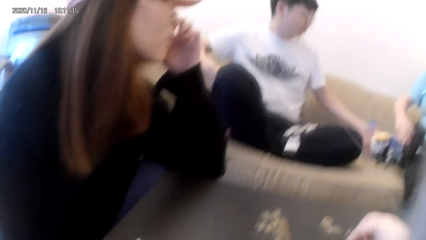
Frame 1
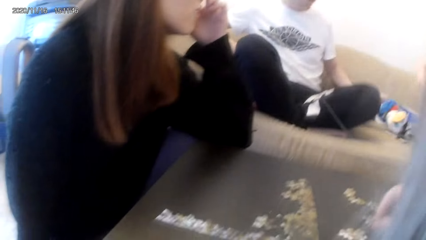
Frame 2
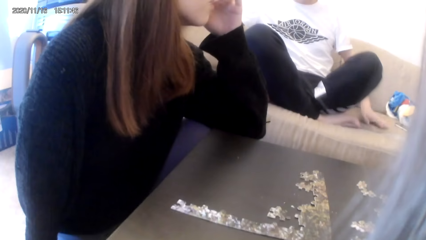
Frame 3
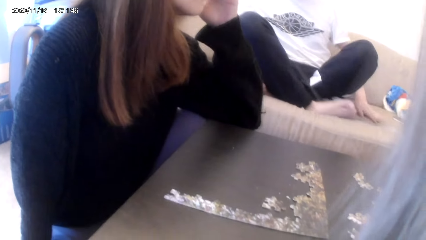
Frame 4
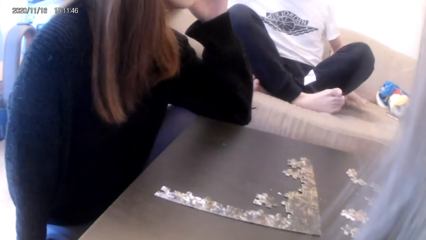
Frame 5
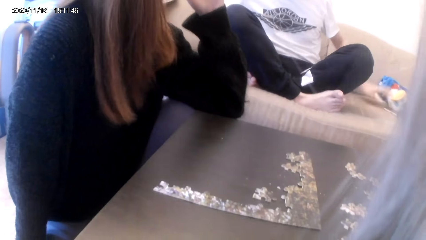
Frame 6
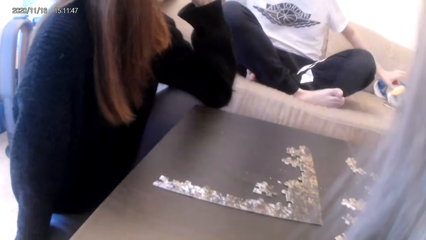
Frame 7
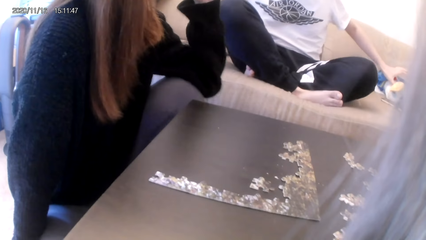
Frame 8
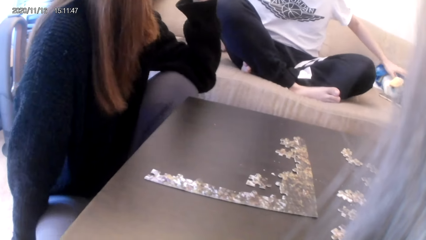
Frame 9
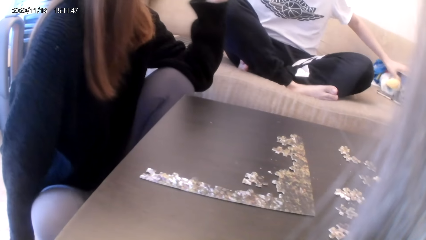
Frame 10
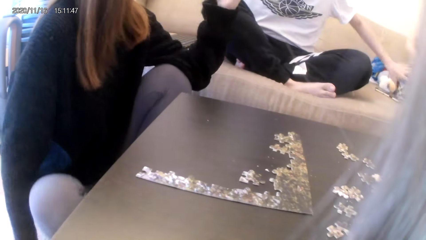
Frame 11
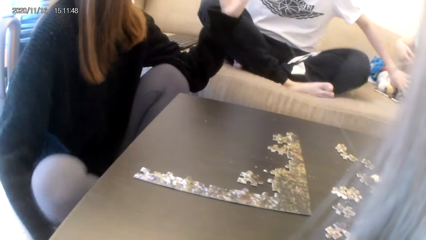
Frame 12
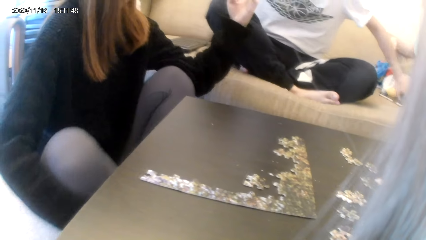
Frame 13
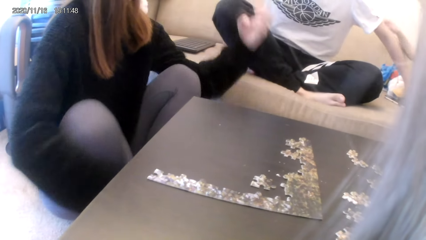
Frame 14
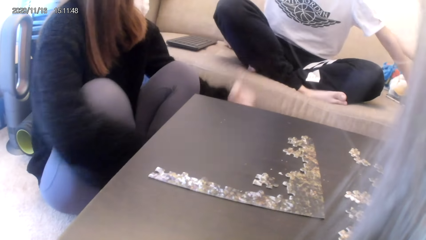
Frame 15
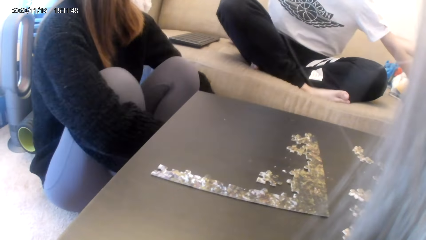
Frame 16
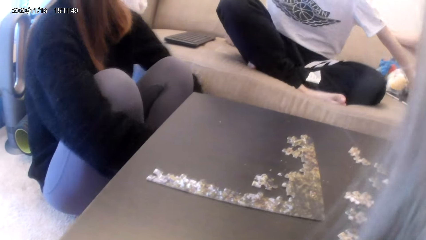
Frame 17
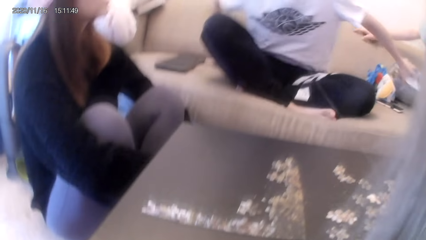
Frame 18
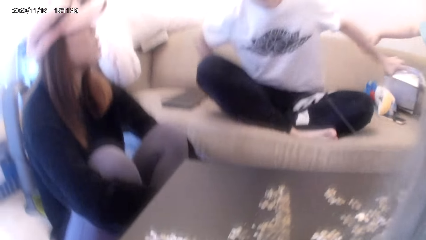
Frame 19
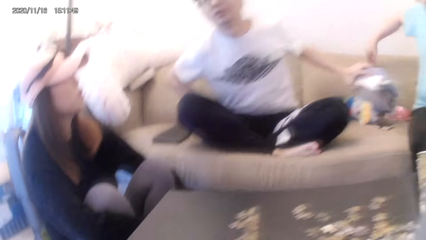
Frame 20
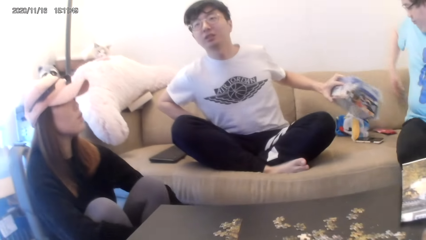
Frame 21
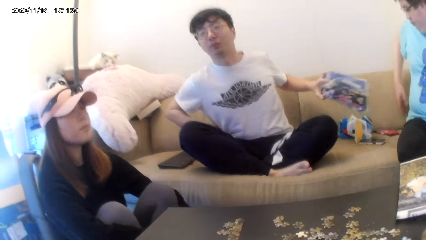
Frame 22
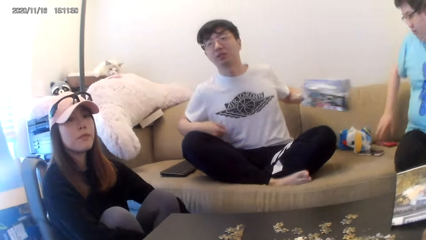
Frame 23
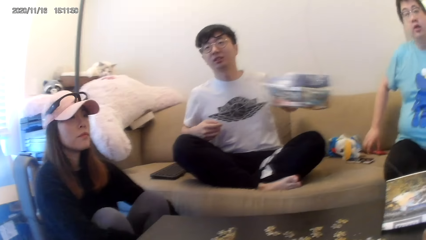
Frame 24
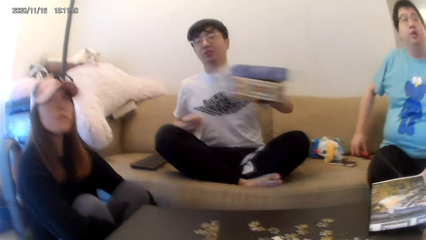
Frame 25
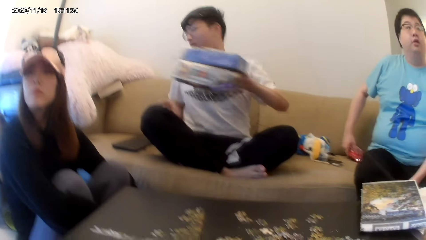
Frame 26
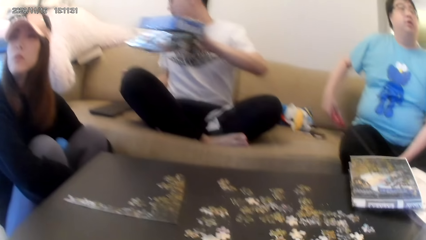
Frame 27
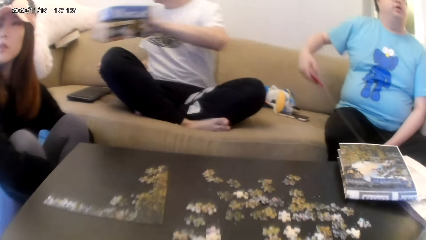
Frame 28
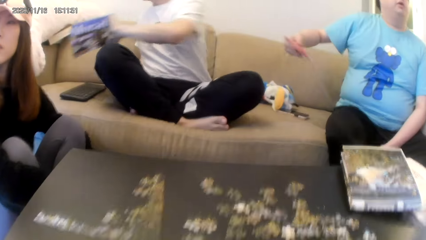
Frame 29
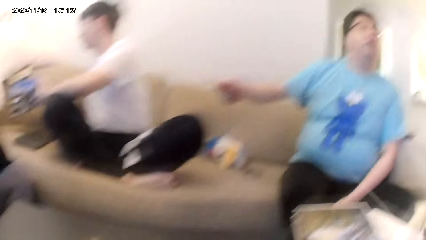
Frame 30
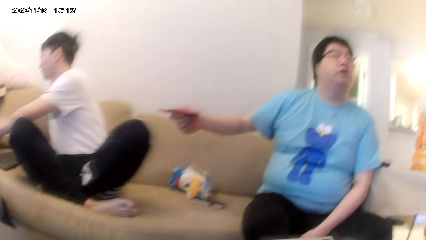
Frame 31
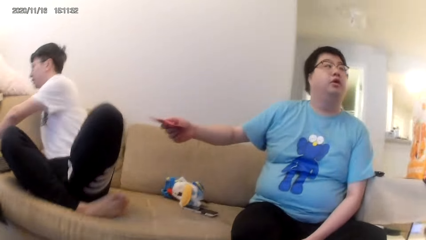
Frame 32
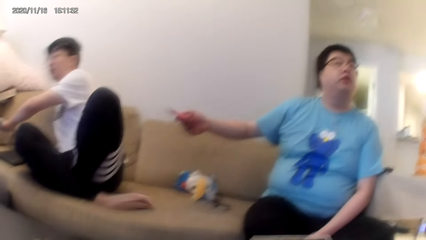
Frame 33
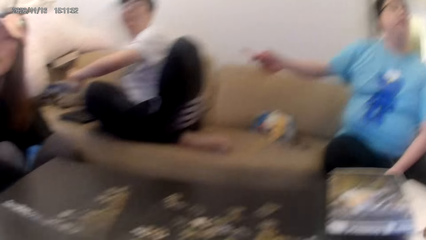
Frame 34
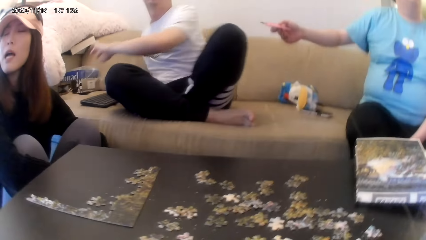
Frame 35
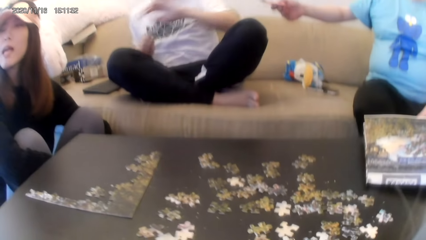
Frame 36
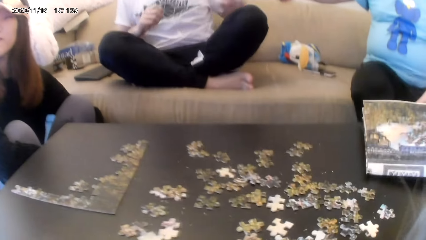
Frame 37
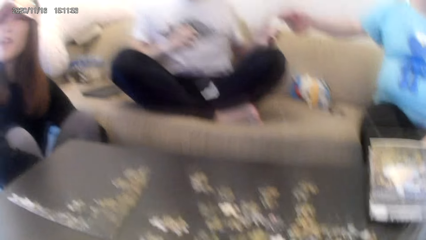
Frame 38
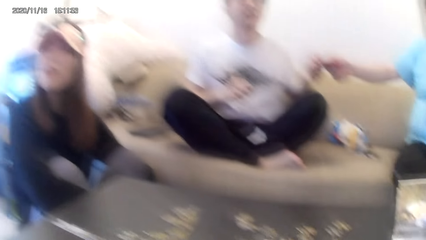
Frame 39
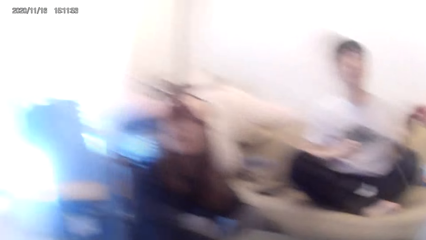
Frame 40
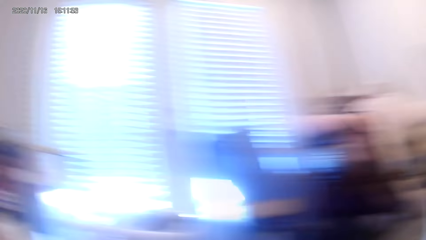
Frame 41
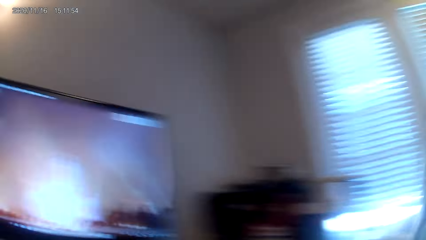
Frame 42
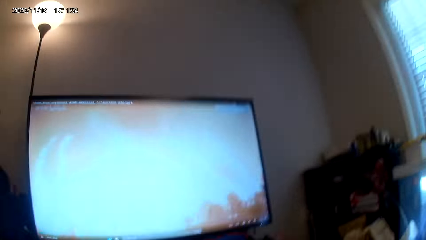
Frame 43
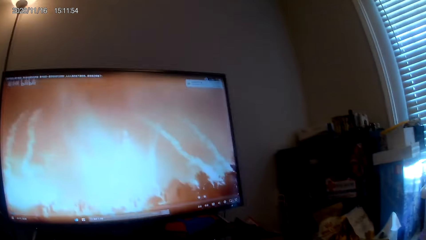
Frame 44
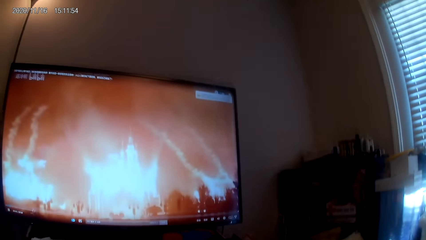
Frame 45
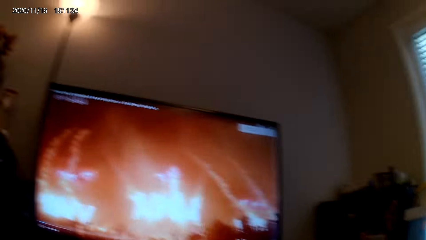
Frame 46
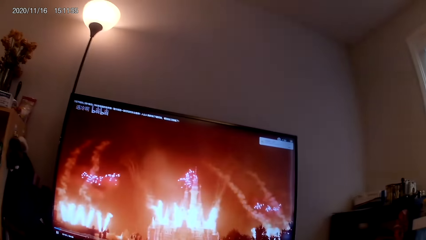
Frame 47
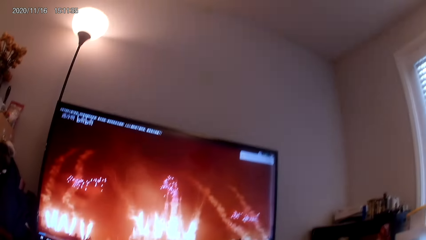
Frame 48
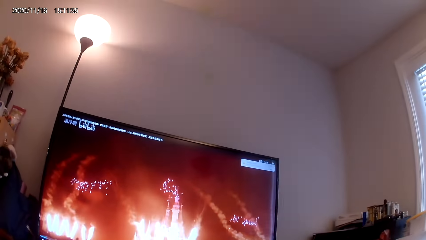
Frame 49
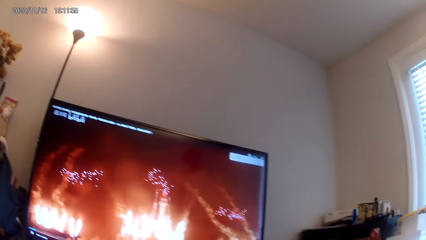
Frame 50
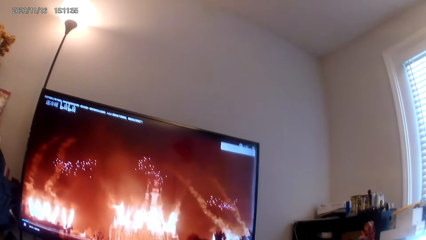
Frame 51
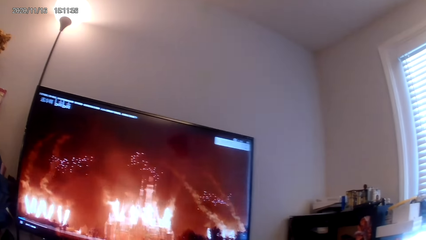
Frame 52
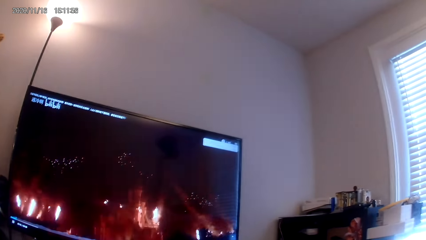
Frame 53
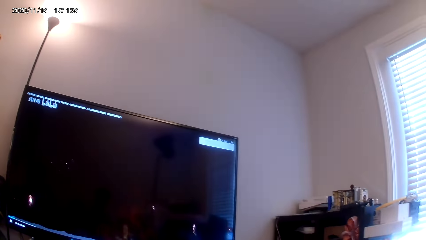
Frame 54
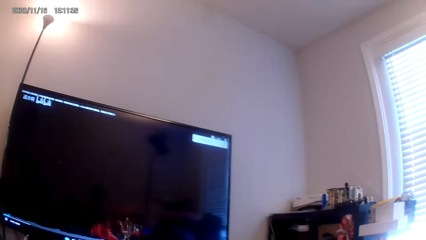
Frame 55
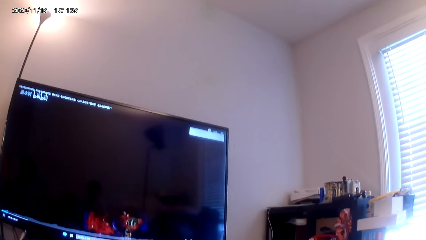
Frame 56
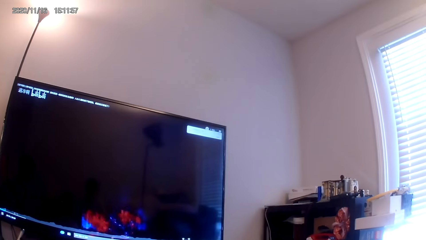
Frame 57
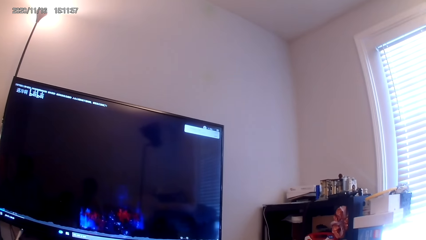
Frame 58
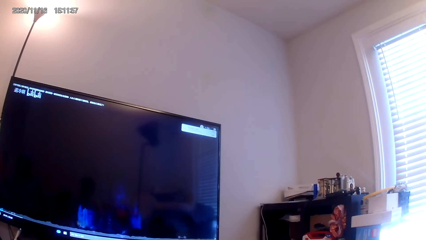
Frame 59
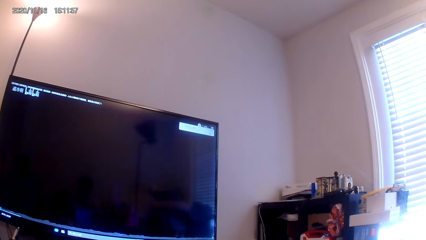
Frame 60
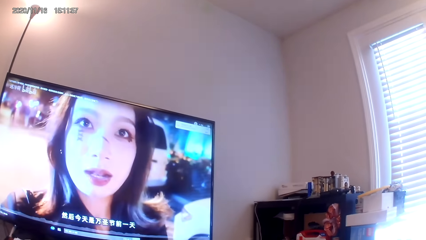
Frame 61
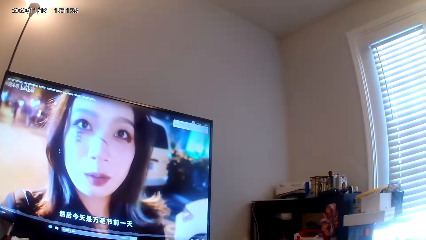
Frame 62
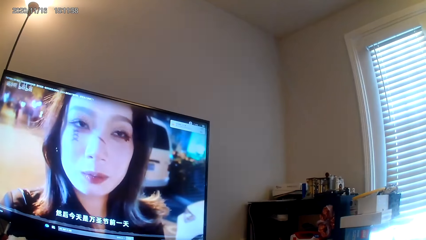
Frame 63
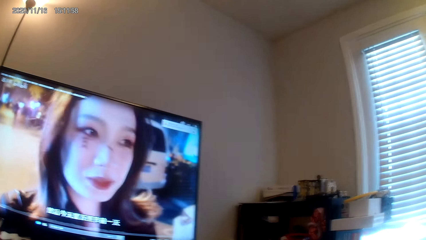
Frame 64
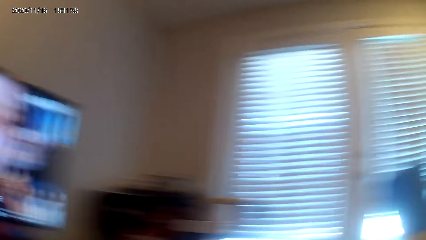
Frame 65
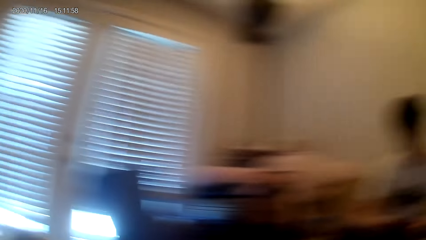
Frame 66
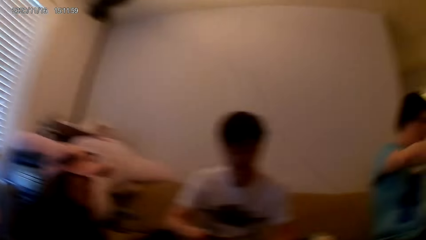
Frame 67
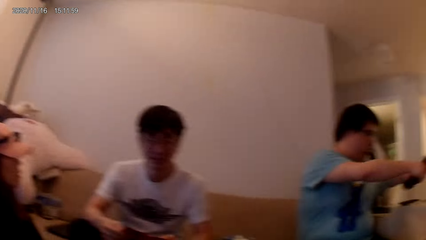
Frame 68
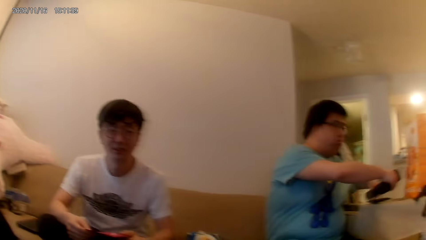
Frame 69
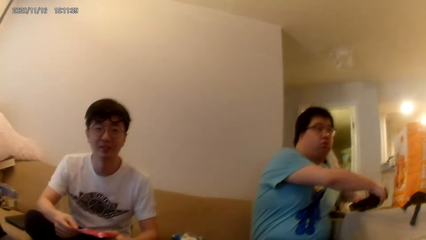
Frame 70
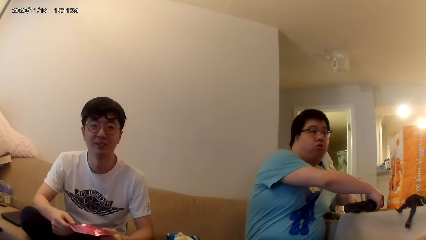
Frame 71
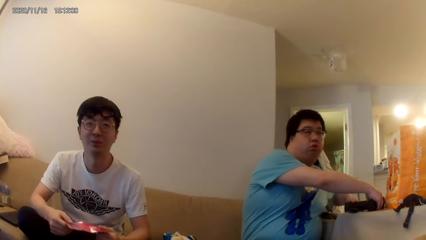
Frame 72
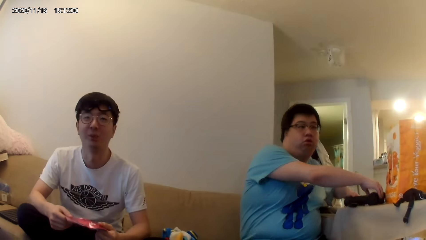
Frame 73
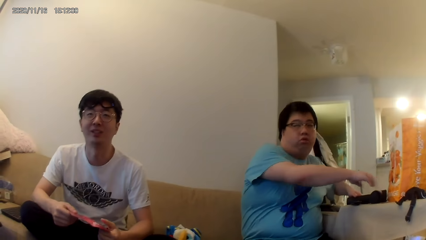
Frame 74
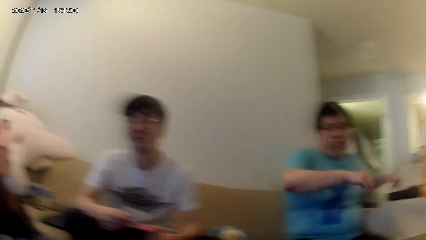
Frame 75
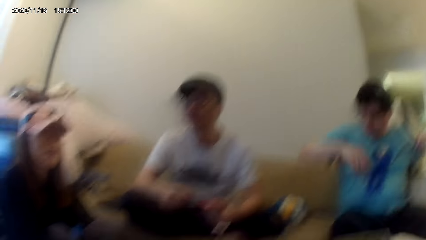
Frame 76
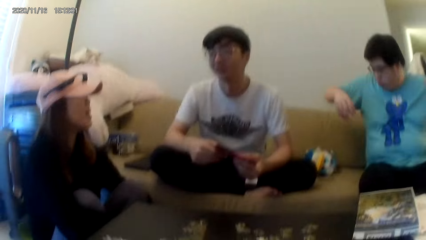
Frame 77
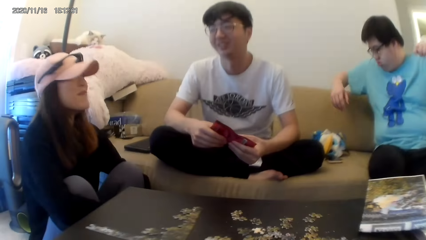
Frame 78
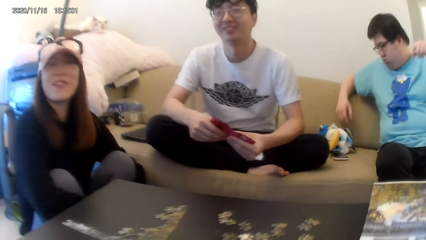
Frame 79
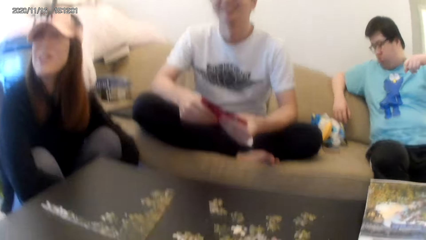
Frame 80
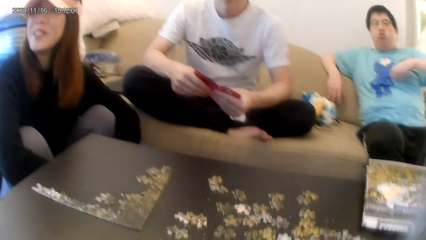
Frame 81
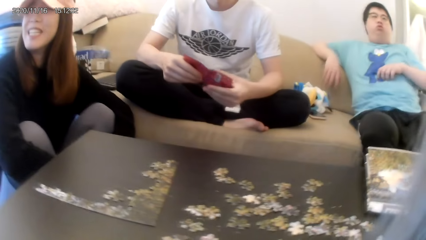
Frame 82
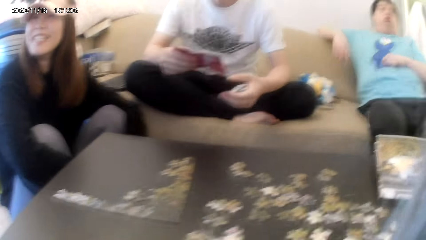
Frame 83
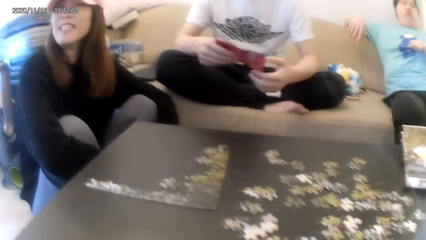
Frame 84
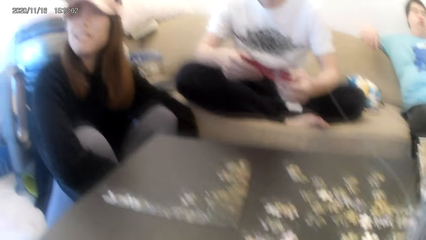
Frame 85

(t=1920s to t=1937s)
The camera wearer looks around.
